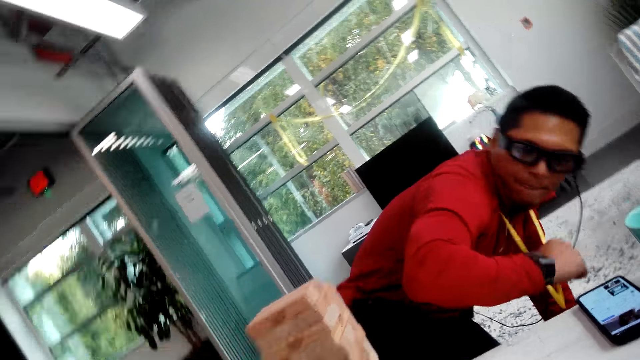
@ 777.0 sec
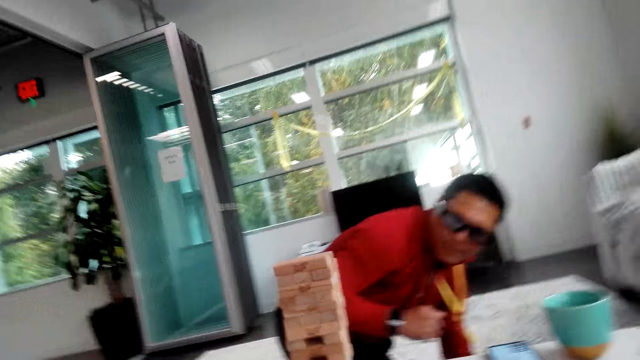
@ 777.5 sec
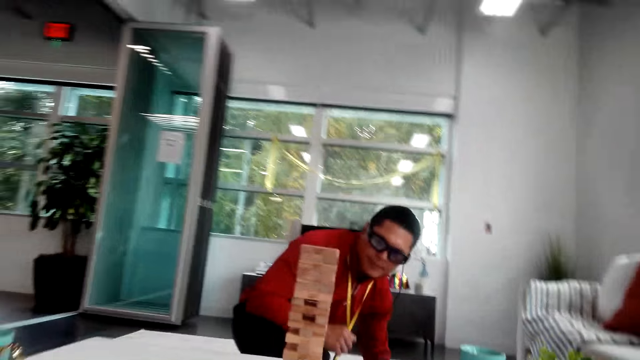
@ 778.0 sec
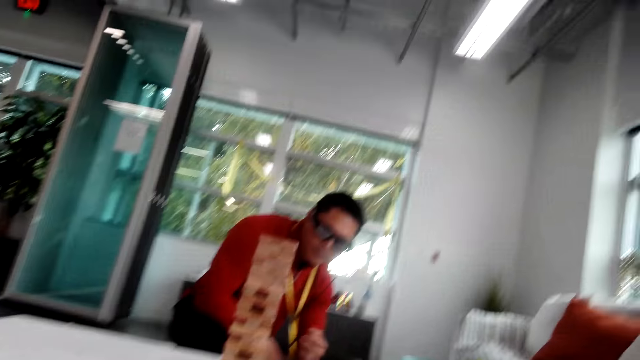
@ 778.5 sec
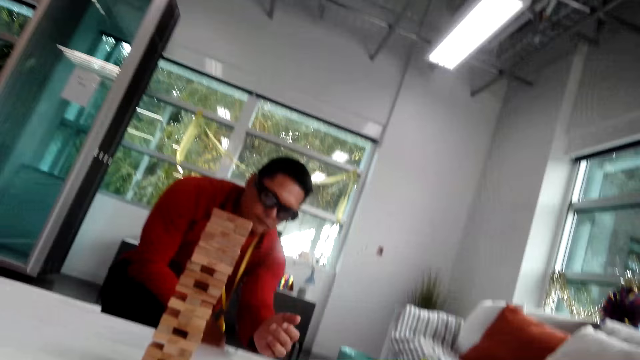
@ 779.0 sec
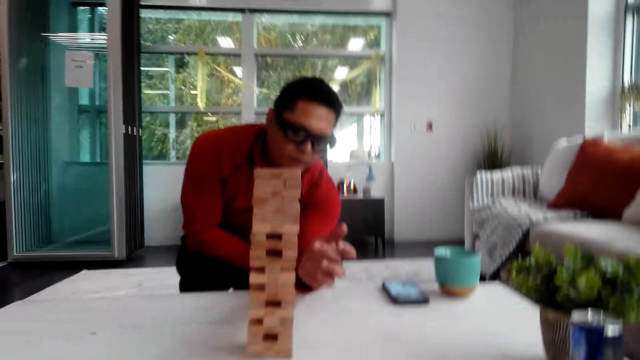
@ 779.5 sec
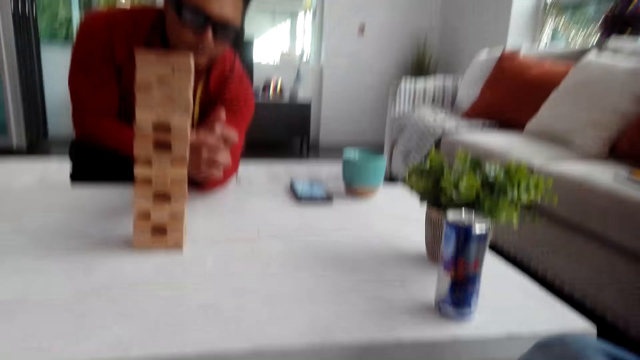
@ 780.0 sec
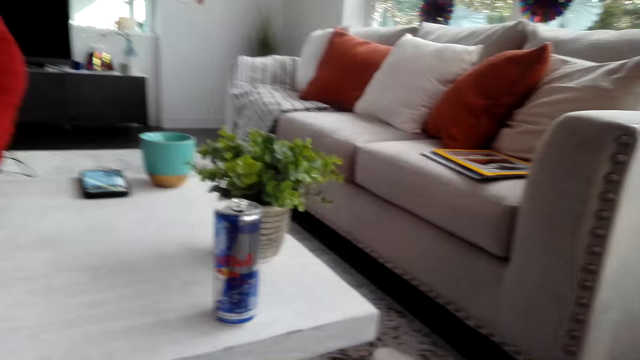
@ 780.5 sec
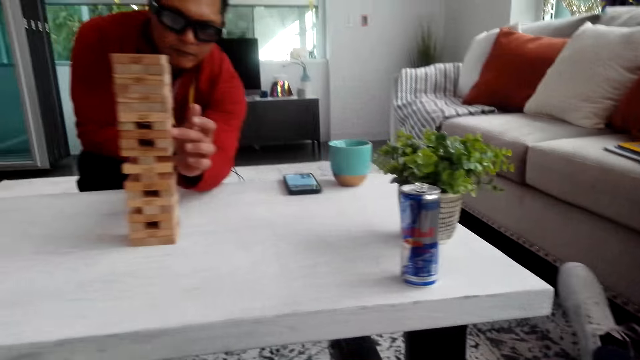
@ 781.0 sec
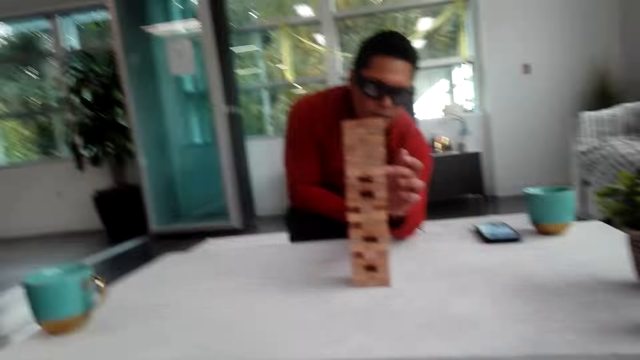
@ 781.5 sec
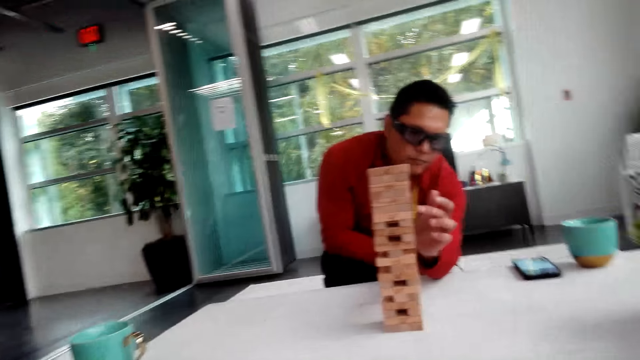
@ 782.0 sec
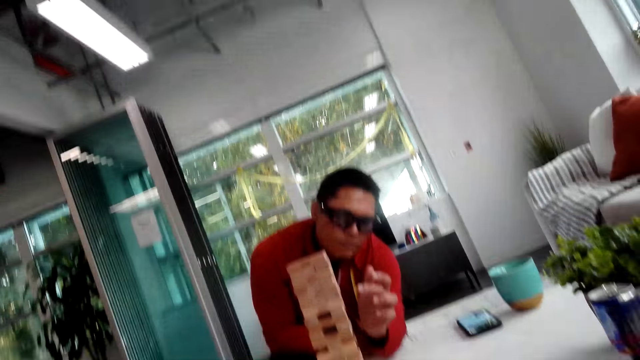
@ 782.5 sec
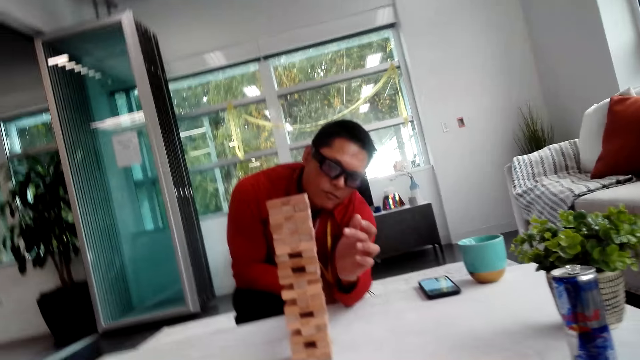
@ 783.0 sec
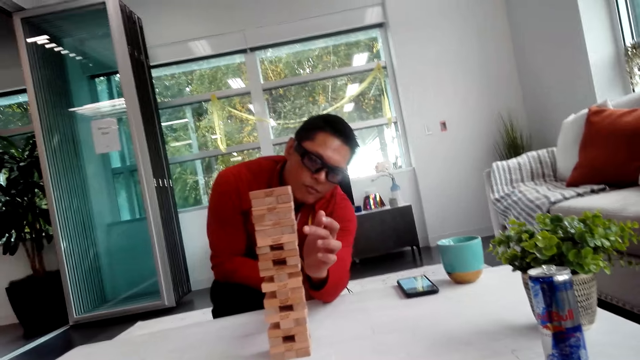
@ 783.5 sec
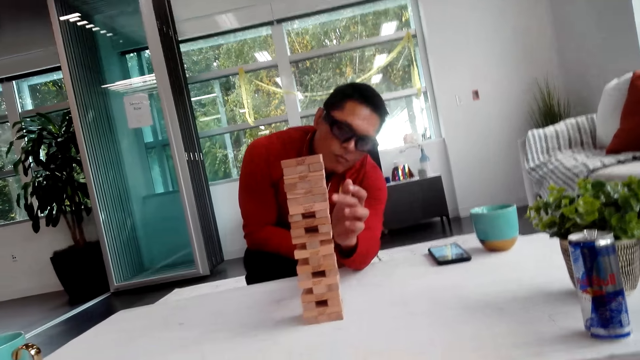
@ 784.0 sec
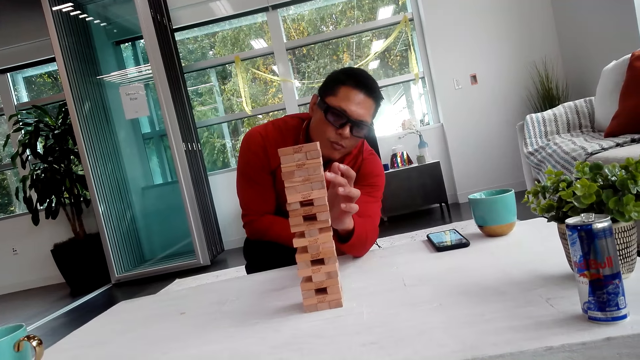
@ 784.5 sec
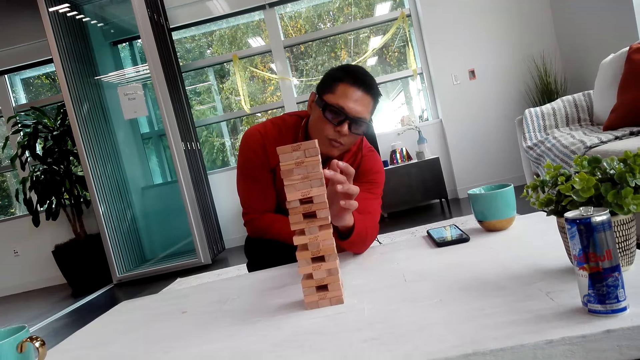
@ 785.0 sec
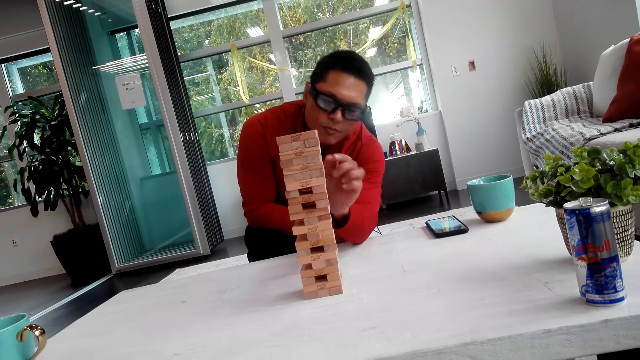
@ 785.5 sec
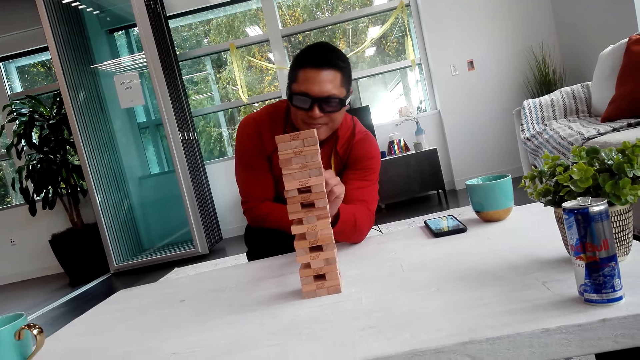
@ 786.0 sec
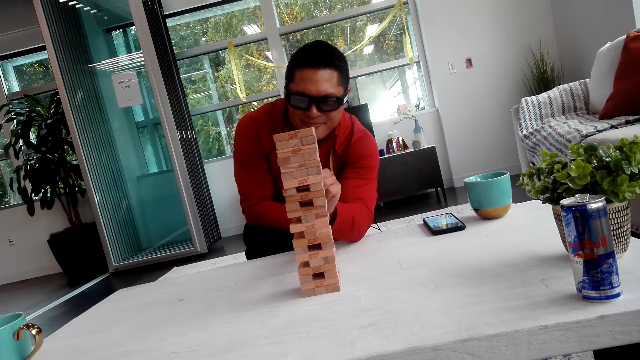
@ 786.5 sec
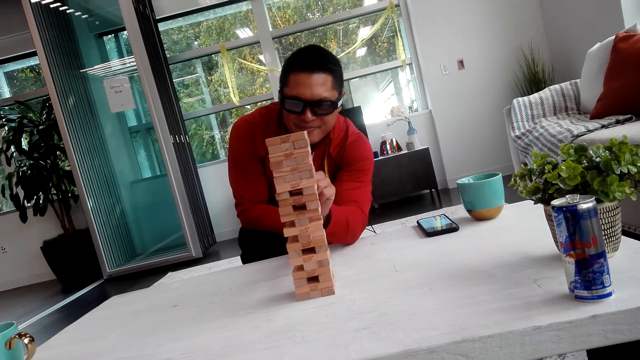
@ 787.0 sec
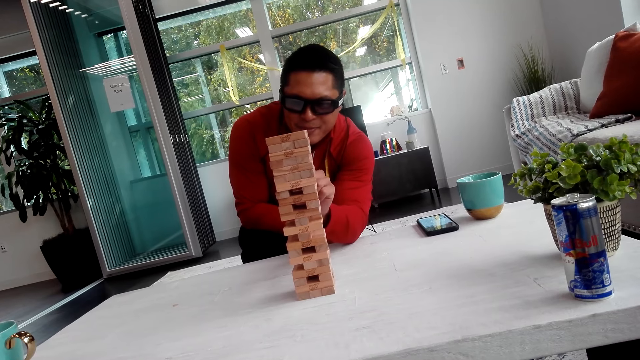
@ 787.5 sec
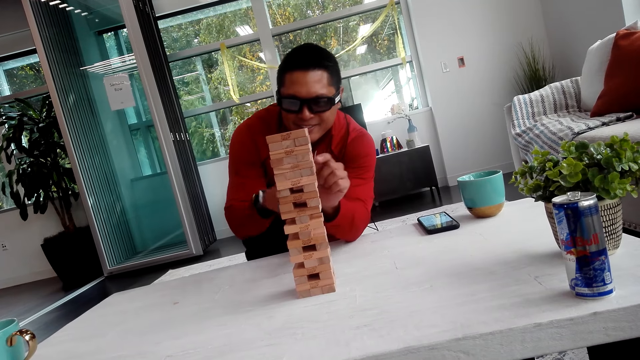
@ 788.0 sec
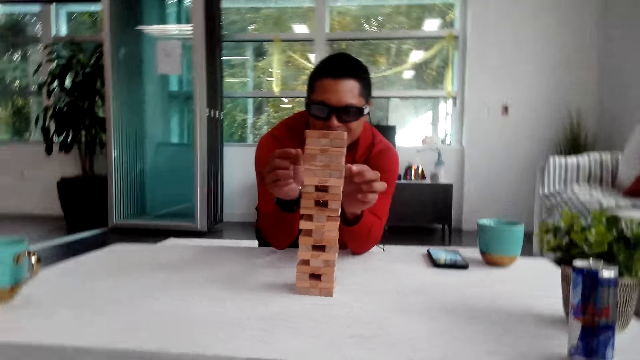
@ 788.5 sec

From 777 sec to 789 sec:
A man kneels beside the table. The man pulls the jenga and touches the wooden blocks.

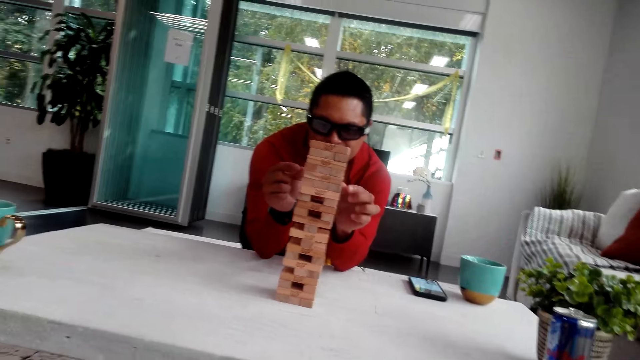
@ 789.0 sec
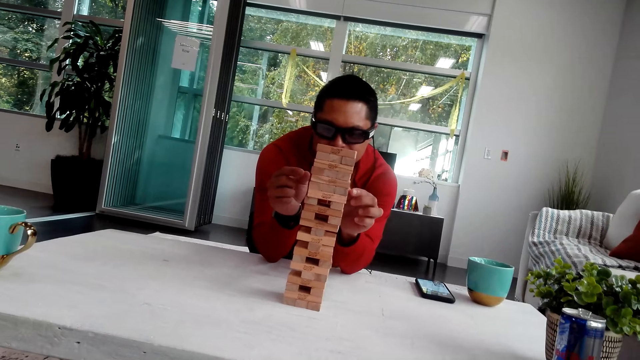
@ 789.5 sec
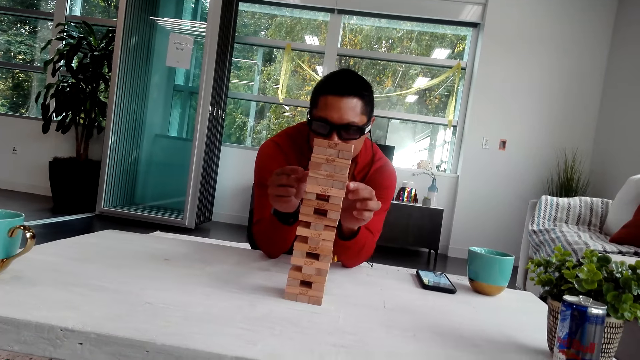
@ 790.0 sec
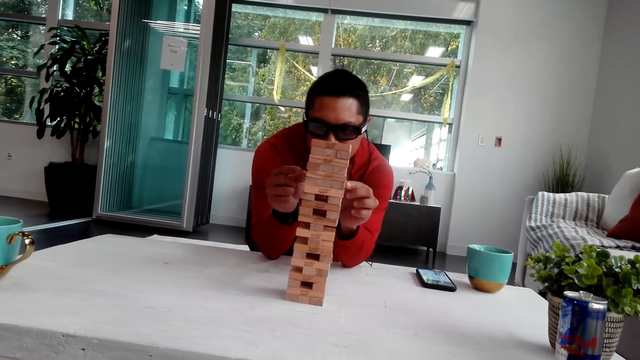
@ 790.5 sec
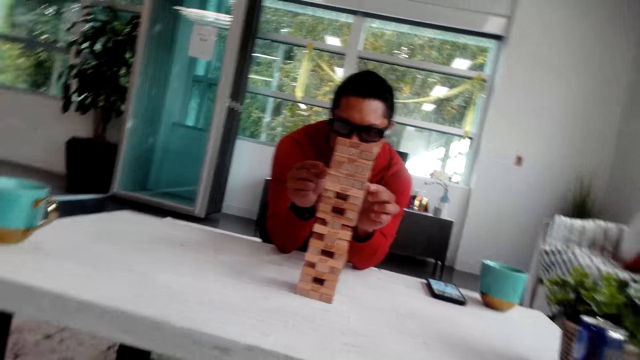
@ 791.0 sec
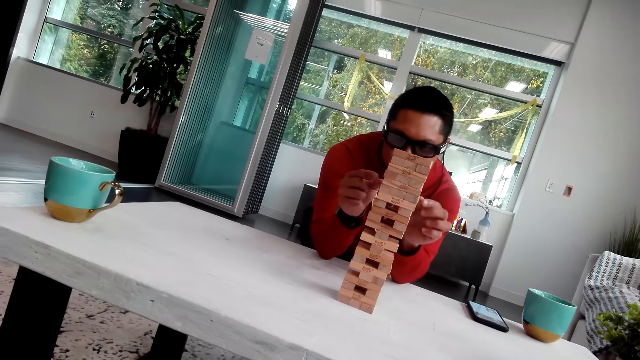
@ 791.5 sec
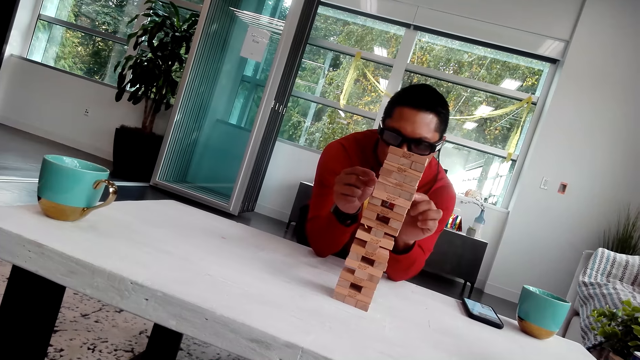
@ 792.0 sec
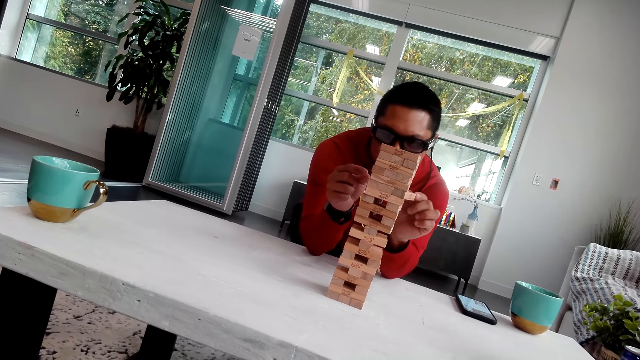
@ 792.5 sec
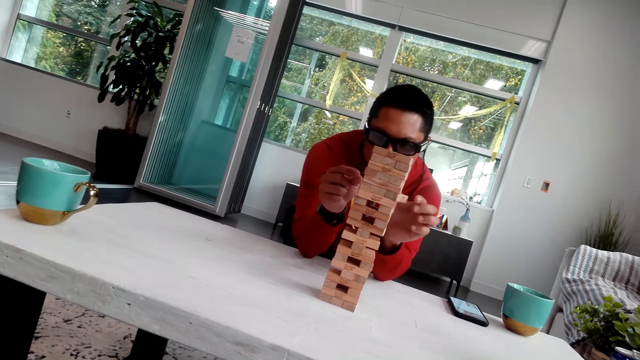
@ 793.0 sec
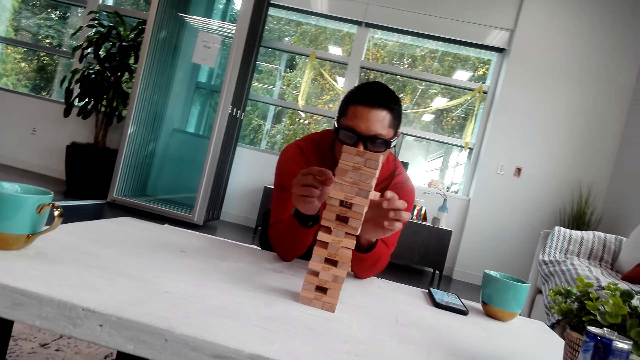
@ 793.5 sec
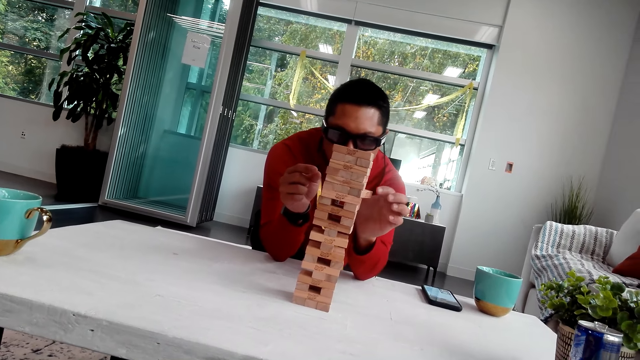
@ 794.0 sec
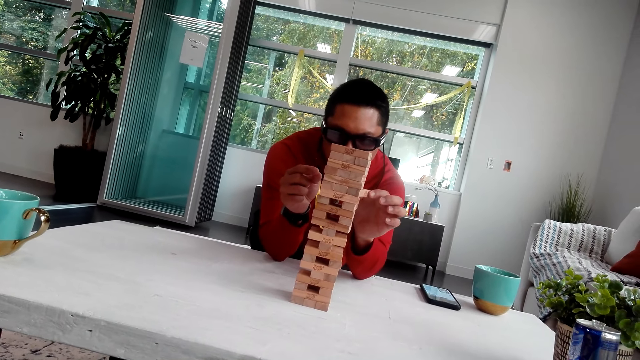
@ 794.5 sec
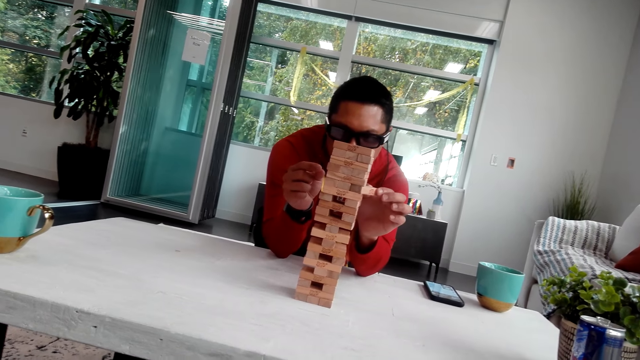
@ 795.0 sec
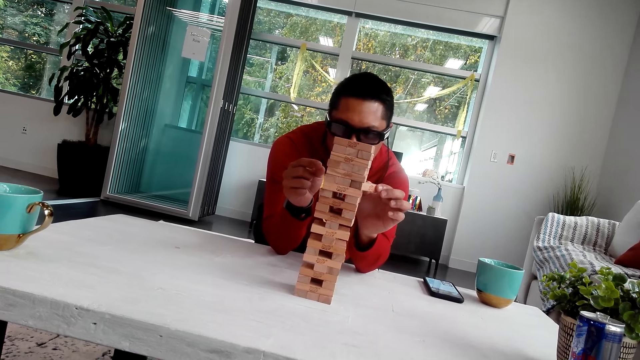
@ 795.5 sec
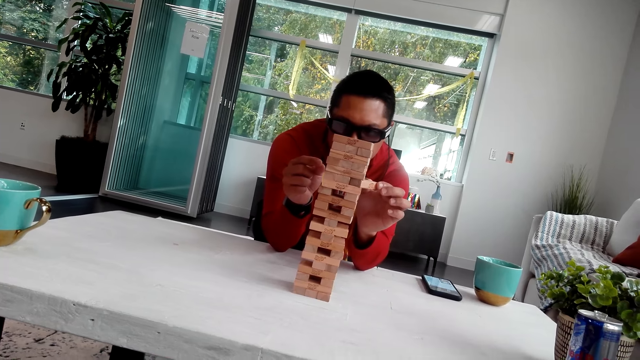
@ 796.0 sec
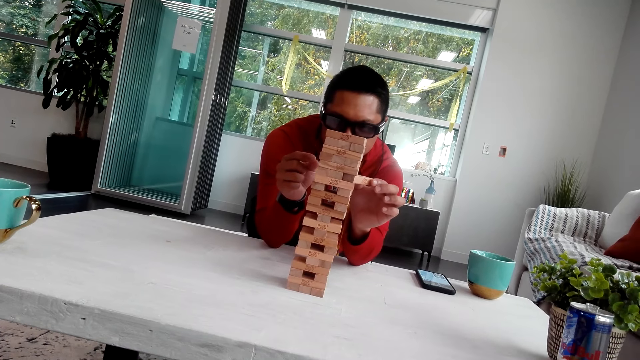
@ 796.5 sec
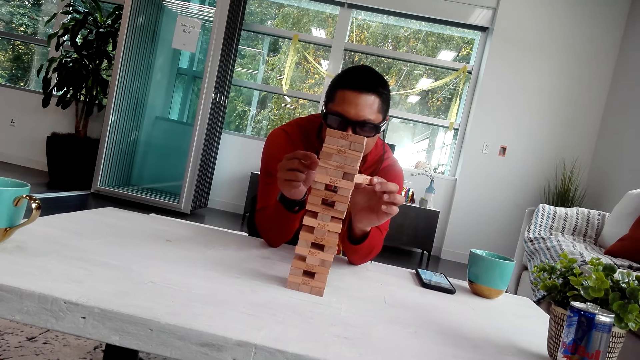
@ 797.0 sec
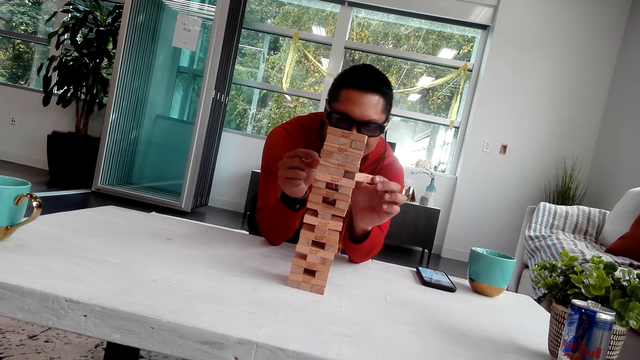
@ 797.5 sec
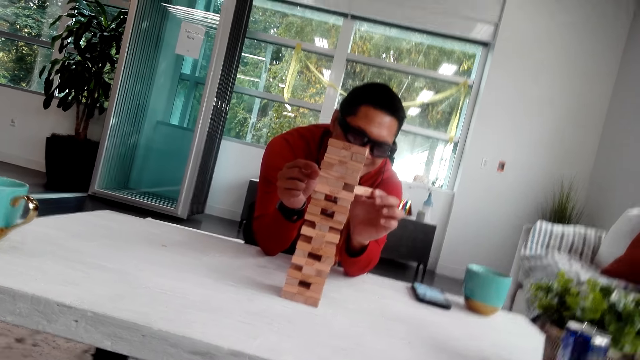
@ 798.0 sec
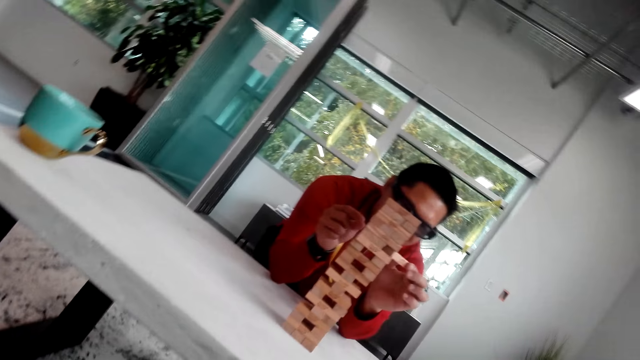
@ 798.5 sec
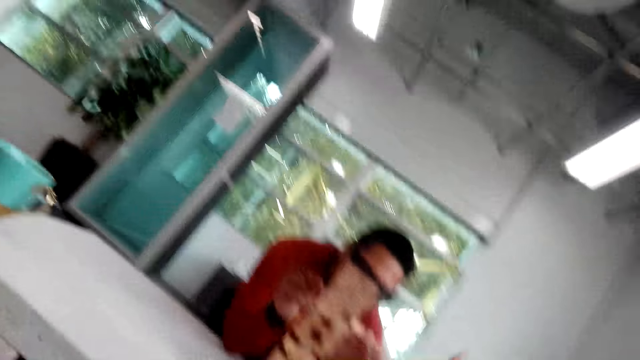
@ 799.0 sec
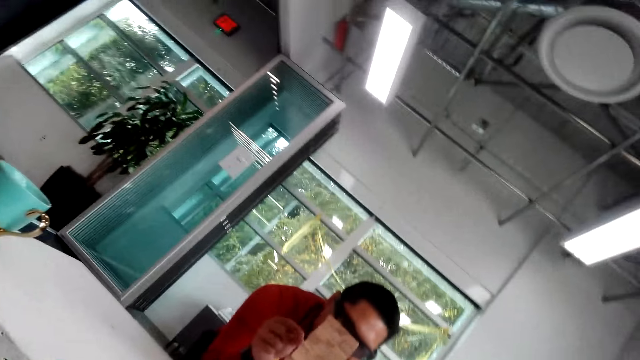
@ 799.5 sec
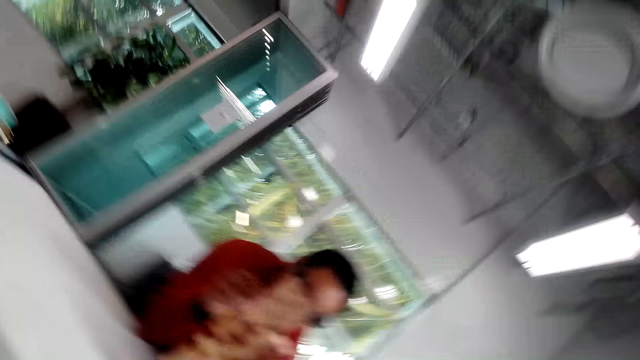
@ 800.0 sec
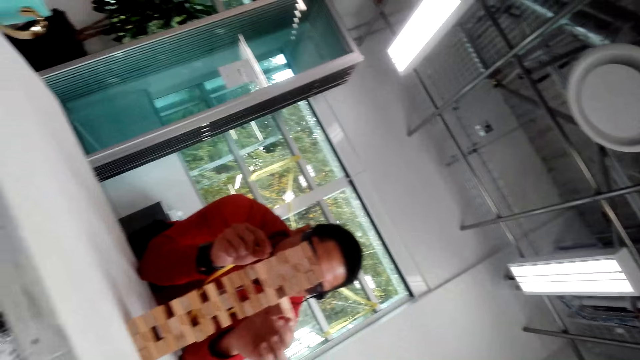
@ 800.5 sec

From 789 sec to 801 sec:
A man pushes the wooden block. The man pulls the wooden block.
